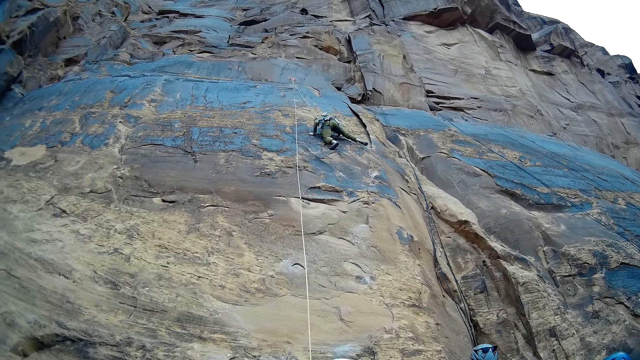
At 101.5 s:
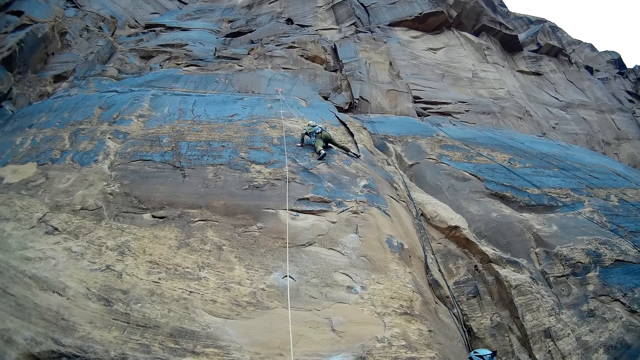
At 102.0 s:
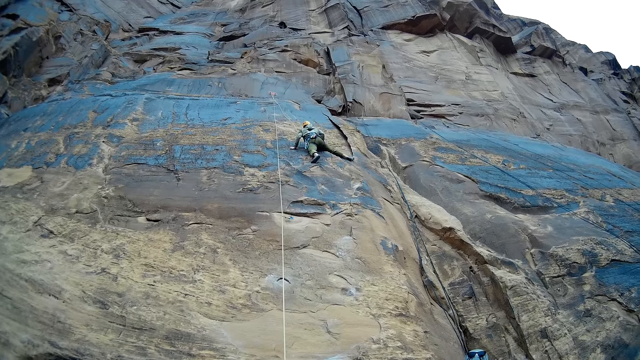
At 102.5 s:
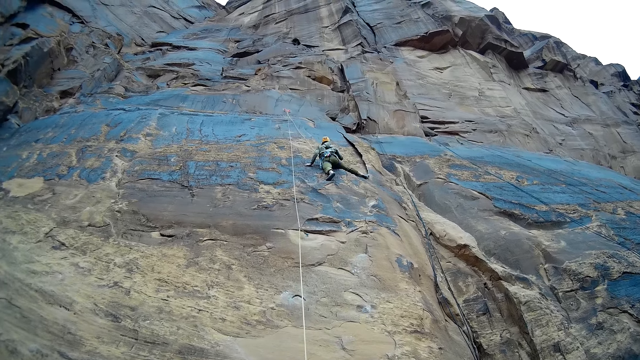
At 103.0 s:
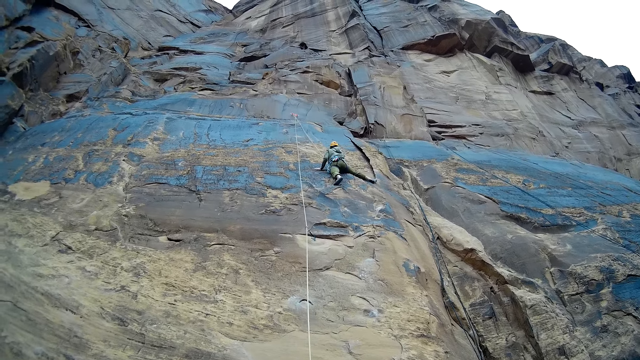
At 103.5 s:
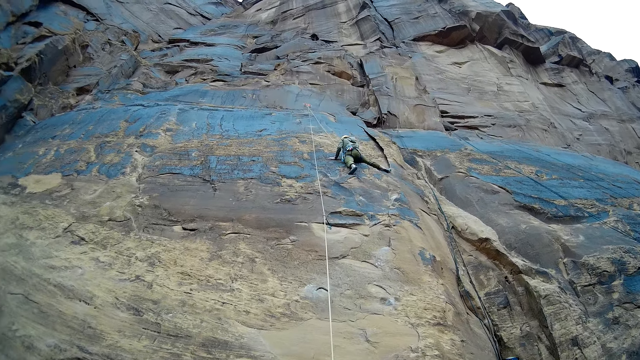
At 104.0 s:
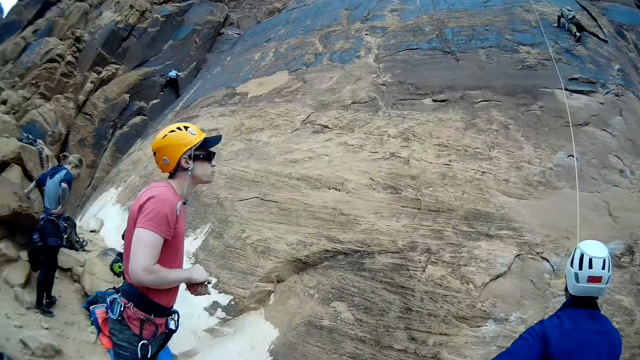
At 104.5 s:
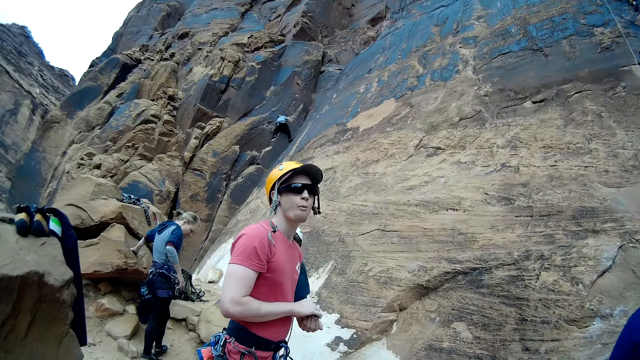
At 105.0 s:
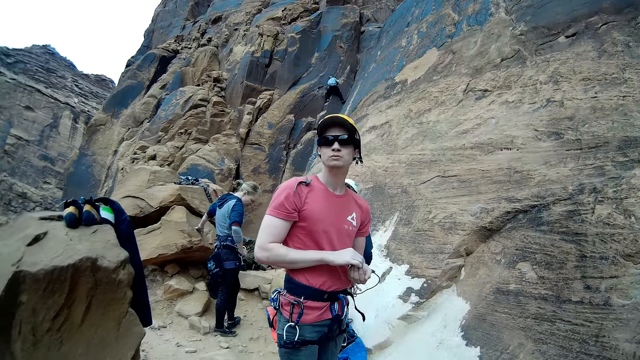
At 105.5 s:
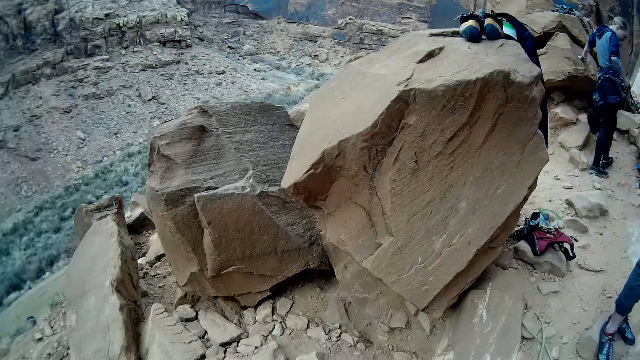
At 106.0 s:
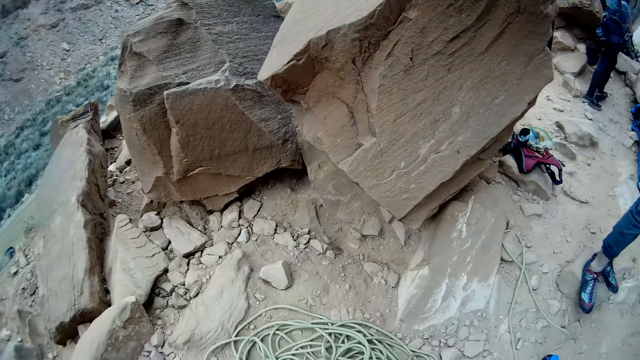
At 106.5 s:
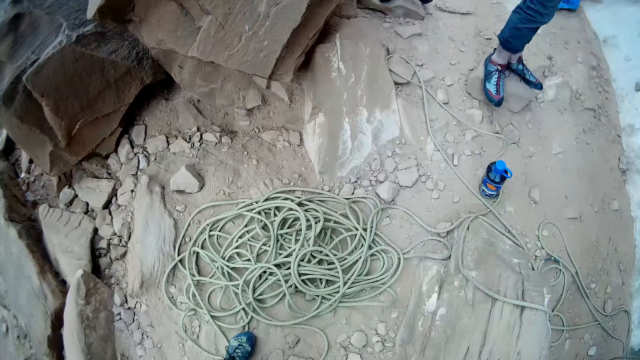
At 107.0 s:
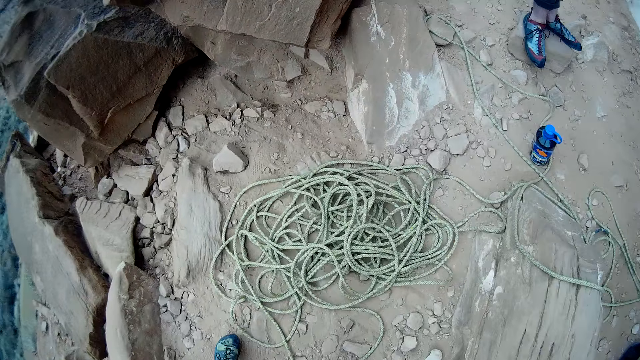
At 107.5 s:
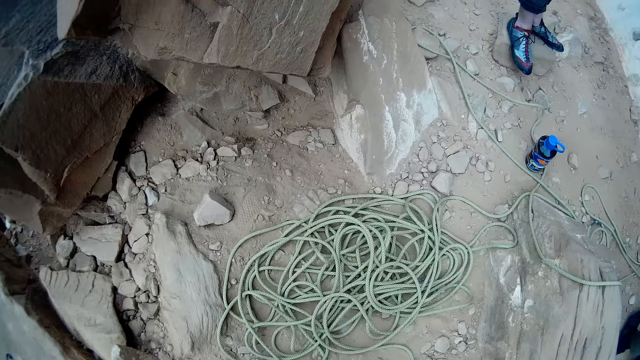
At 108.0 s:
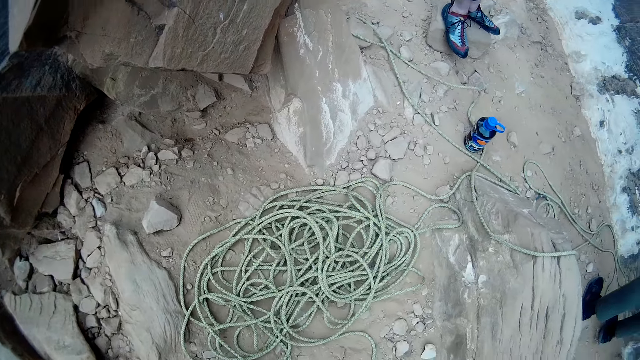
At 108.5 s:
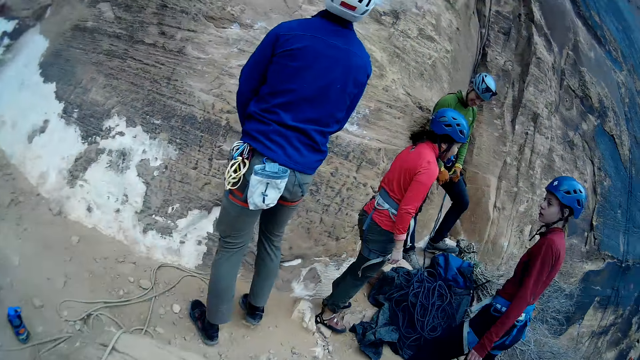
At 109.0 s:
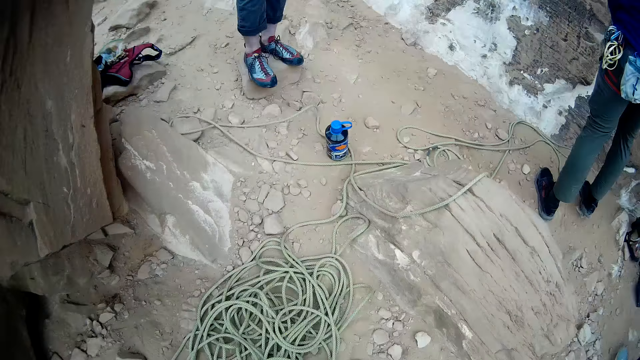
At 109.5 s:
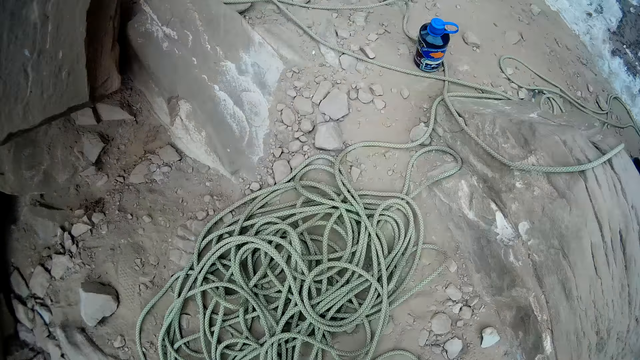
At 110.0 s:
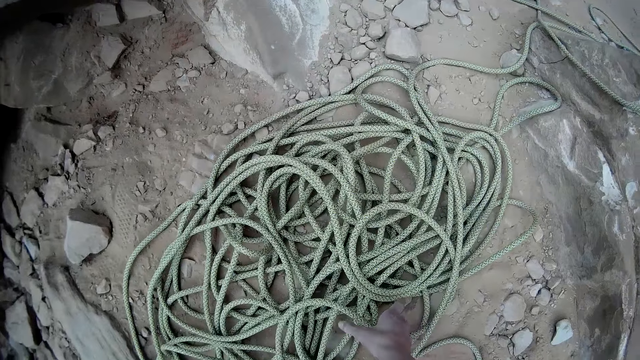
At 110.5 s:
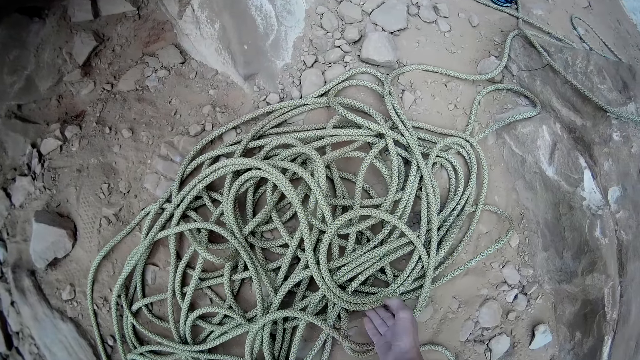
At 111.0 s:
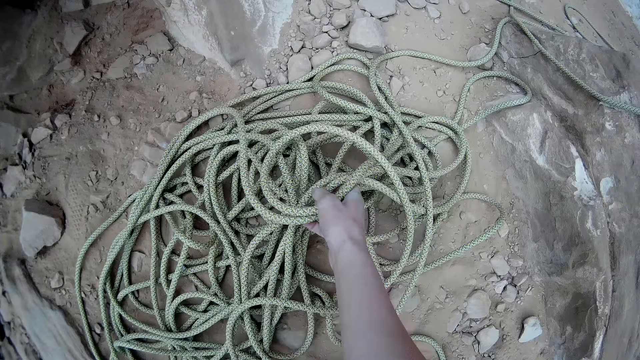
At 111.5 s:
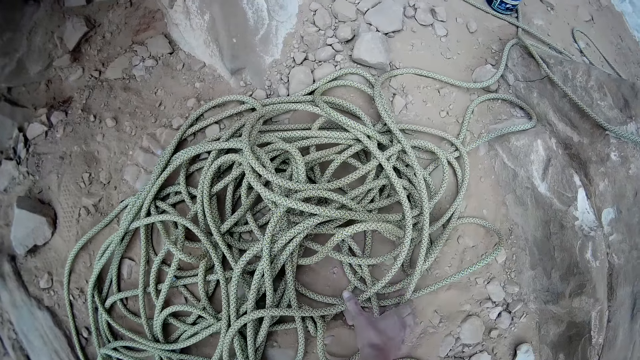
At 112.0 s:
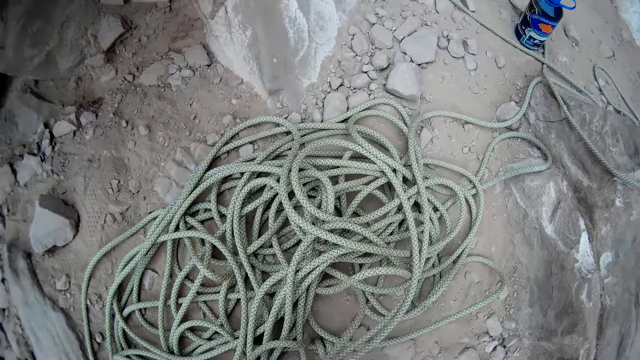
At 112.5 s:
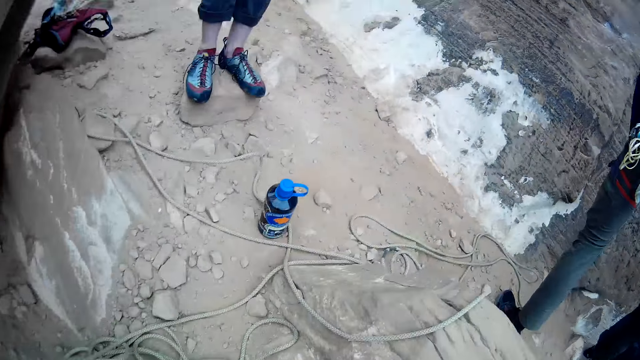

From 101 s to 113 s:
A man climbs the mountain. Another man looks around the mountain. A third man holds the rope. A fourth man looks down. The camera wearer looks around the ground. They take the rope placed on the ground.

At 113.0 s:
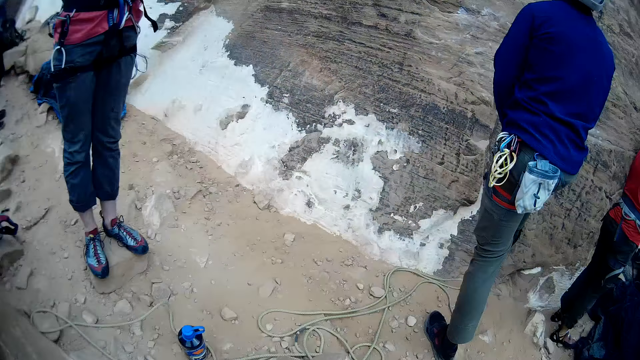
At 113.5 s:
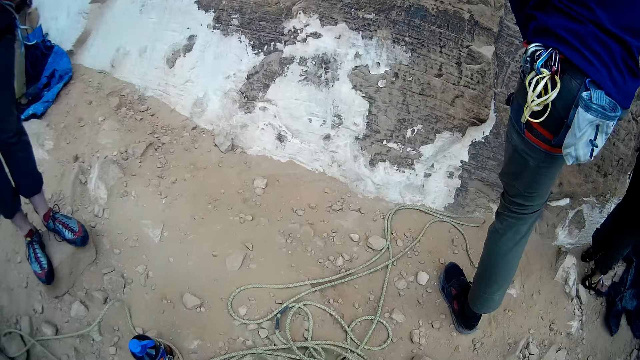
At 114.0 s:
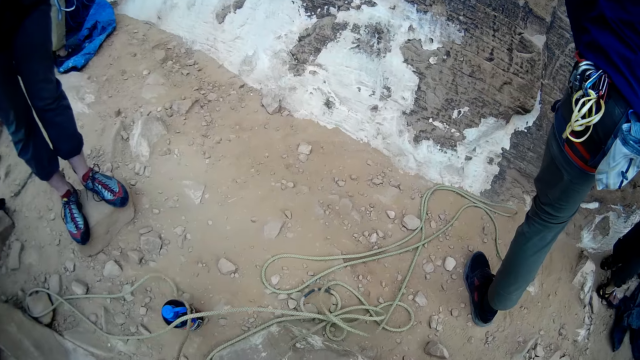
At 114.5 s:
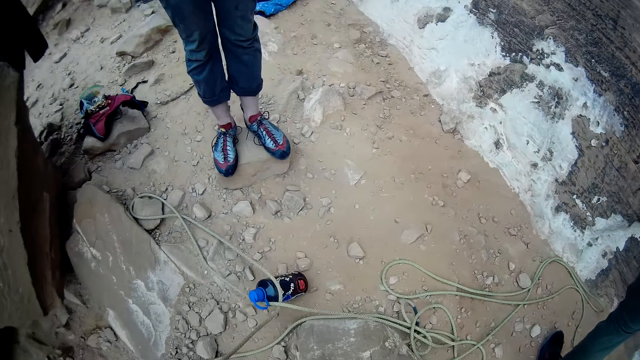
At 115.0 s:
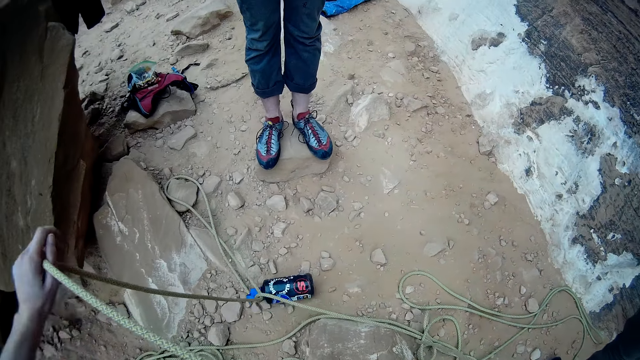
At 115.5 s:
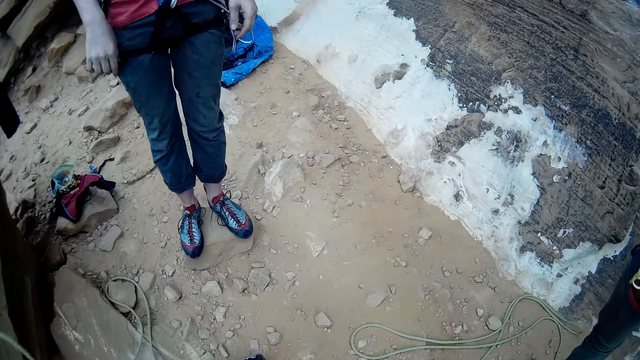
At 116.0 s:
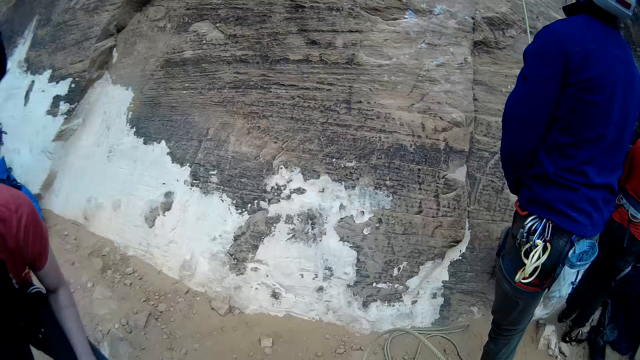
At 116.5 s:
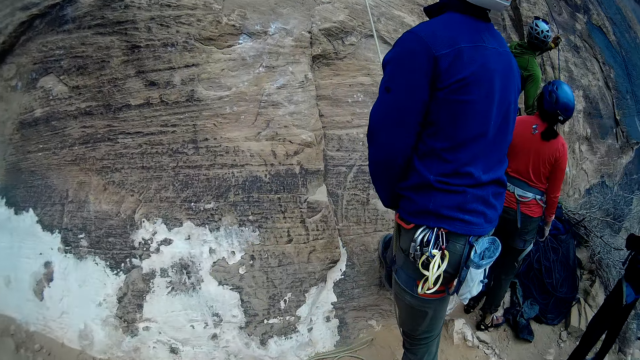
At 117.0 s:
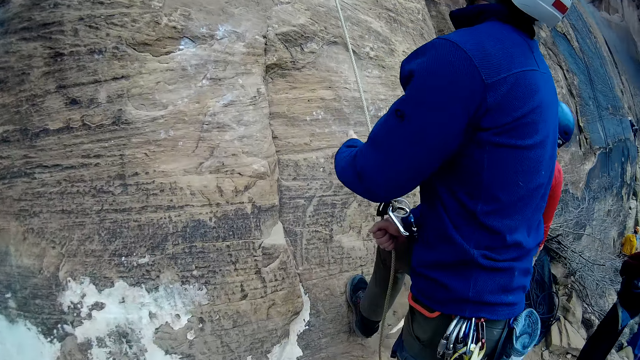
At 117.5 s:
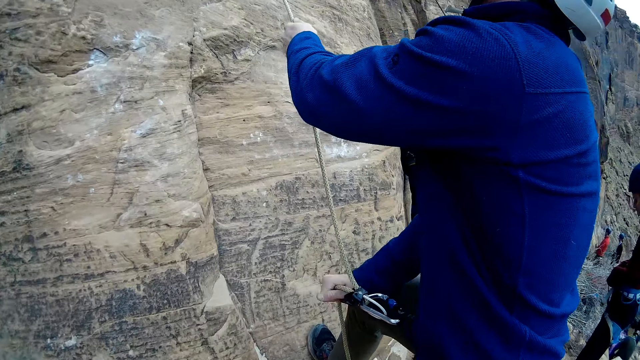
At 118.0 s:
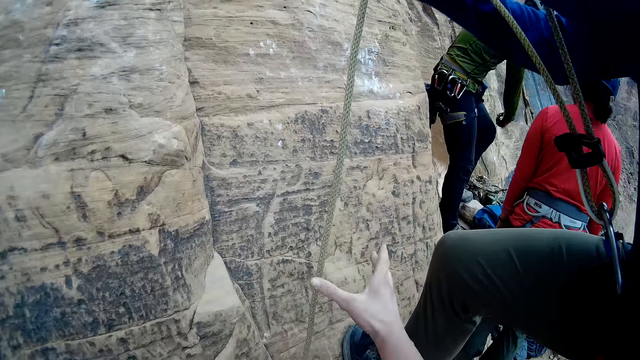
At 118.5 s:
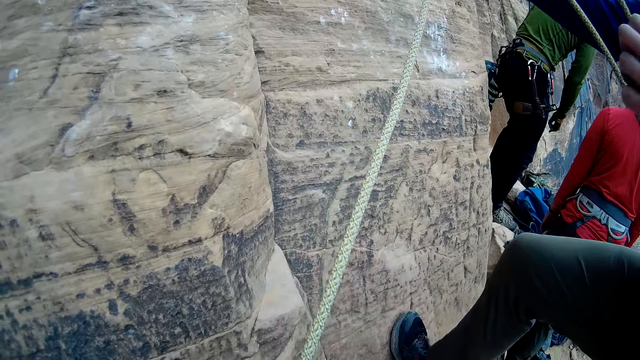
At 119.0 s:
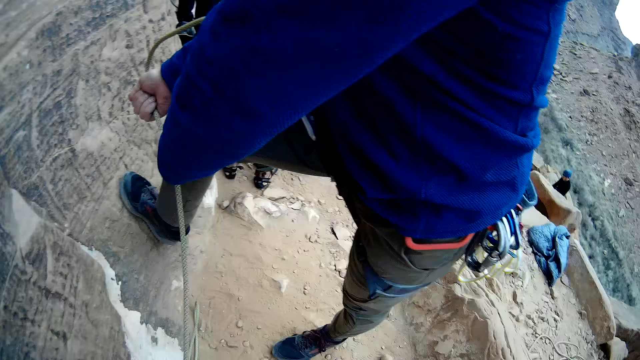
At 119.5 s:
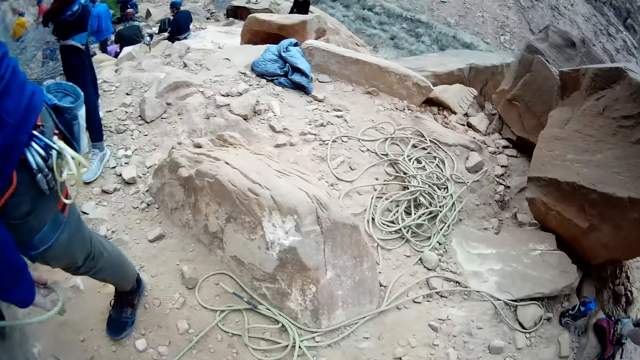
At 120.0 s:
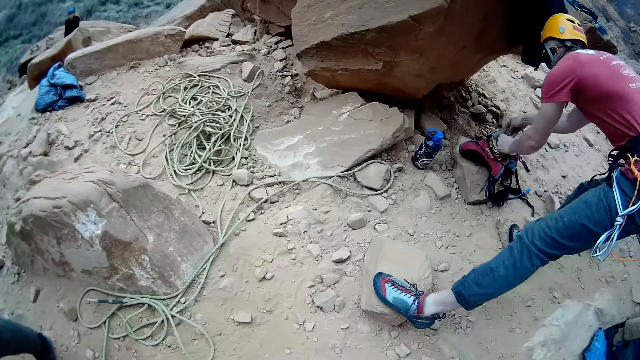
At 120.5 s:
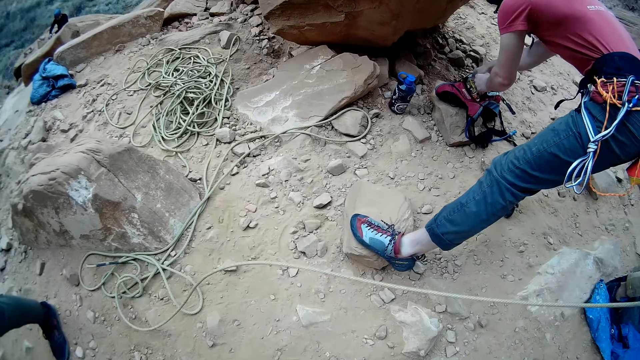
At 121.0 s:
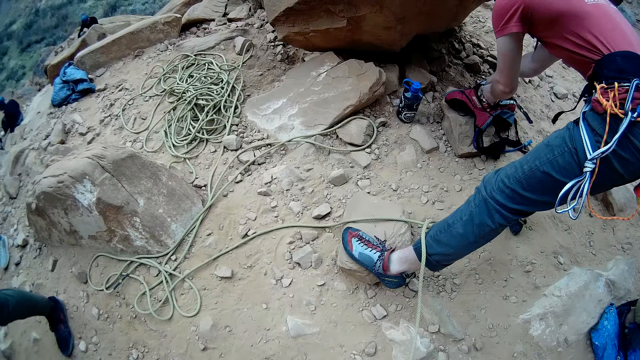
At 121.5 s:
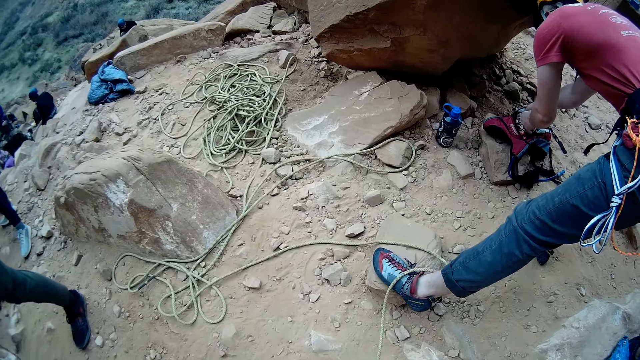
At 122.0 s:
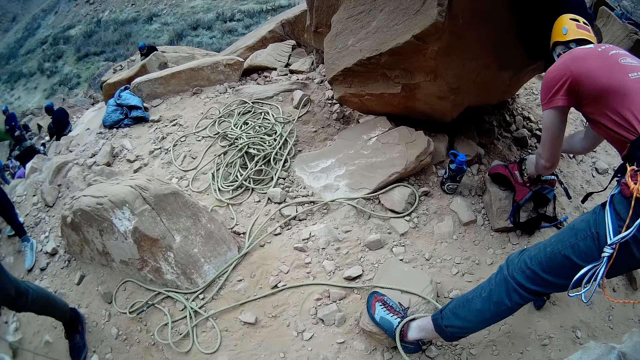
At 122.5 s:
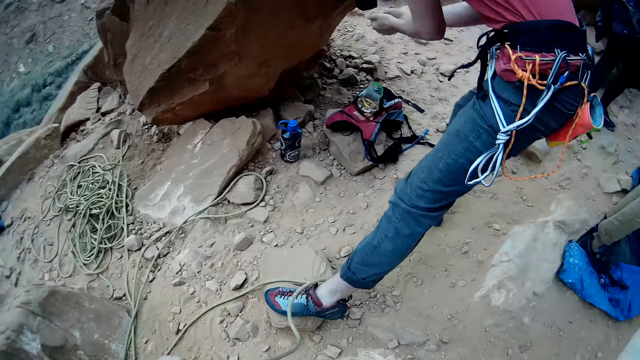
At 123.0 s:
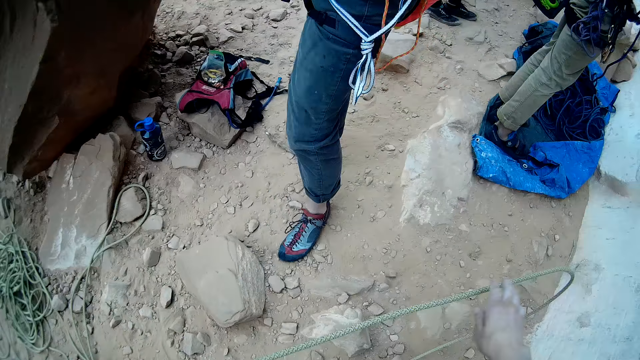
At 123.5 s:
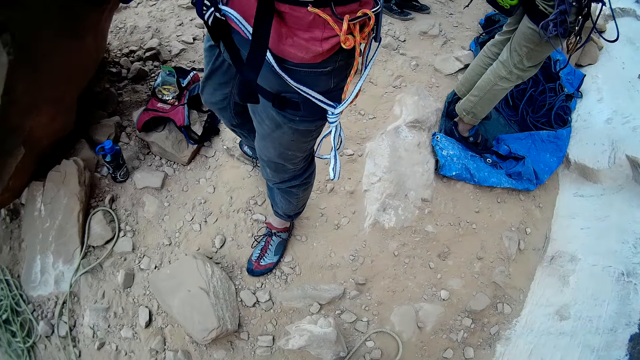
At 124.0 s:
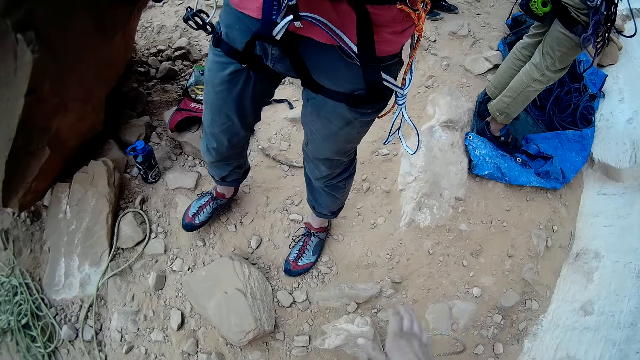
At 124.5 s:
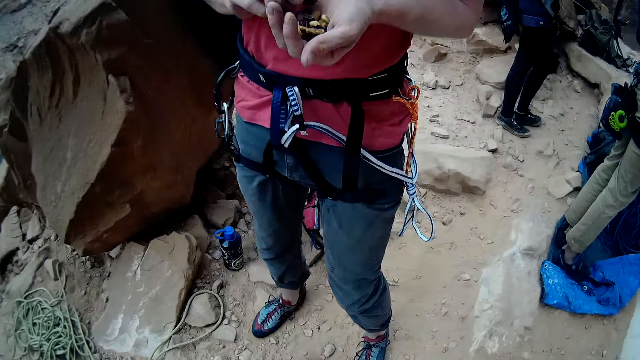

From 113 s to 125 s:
A man stands on the ground. Another man steps on the mountain. The camera wearer moves the rope placed on the ground. A third man looks up the mountain. The second man looks up the mountain. A fourth man looks up the mountain. The second man pulls the rope. The third man moves around the mountain. The camera wearer pulls another rope. The fourth man looks down. The first man holds the bag. The camera wearer moves the rope. He adjusts the rope on the ground. He adjusts the rope with his hands. The first man moves around.
